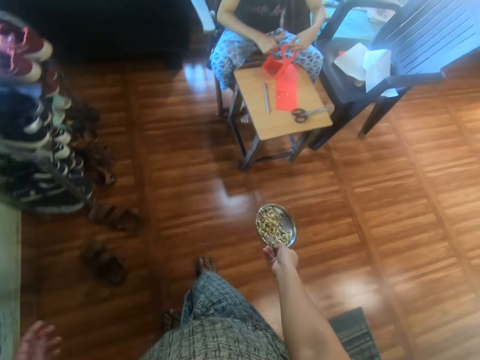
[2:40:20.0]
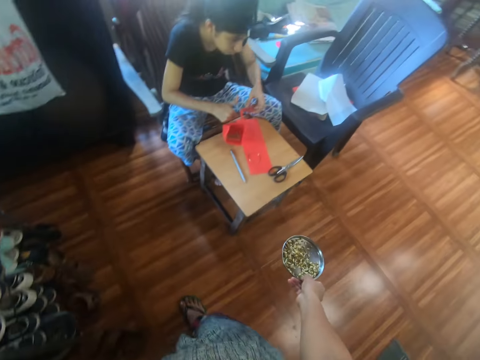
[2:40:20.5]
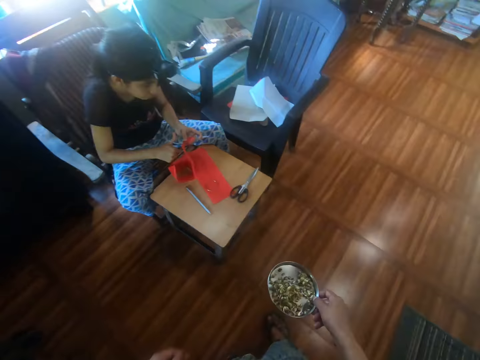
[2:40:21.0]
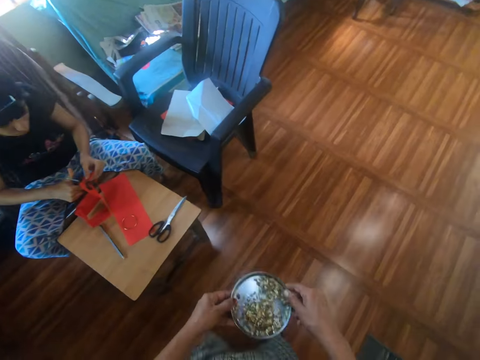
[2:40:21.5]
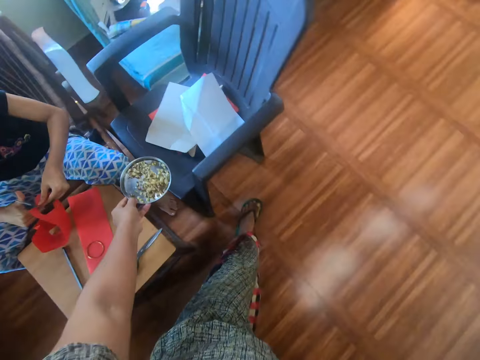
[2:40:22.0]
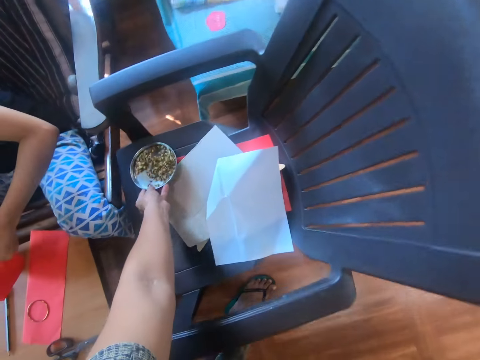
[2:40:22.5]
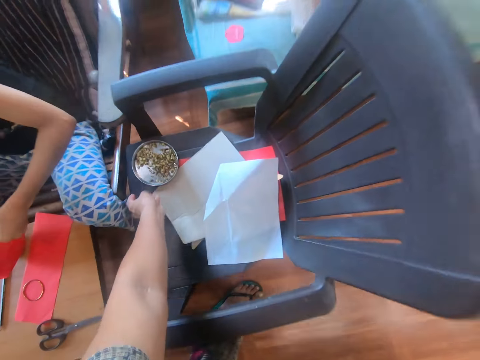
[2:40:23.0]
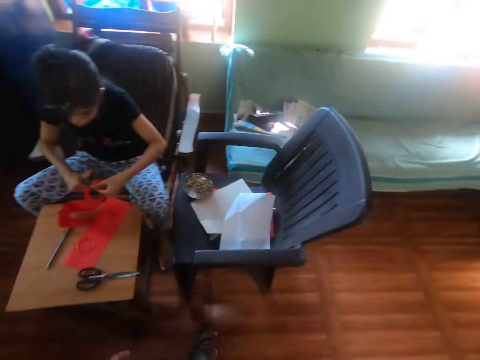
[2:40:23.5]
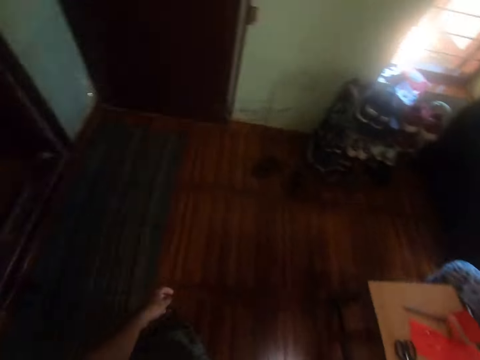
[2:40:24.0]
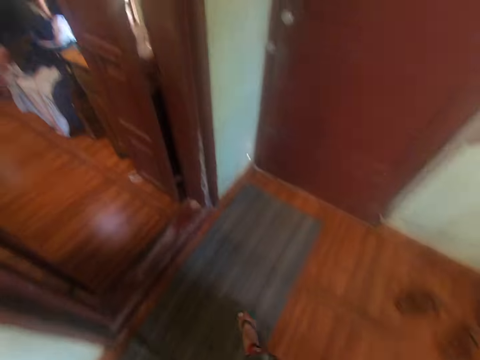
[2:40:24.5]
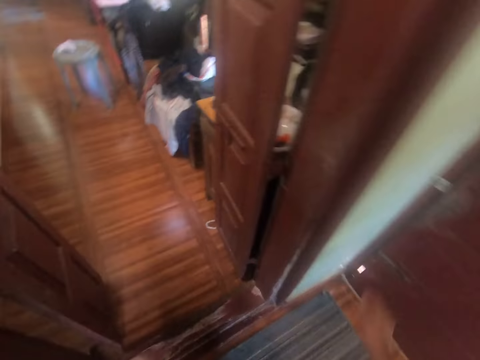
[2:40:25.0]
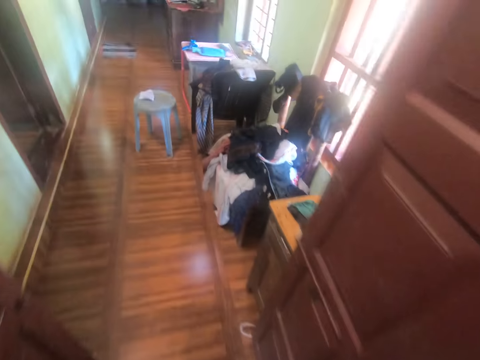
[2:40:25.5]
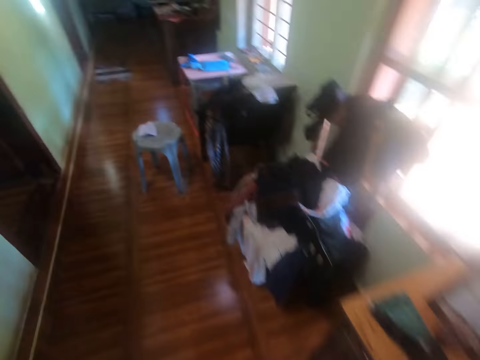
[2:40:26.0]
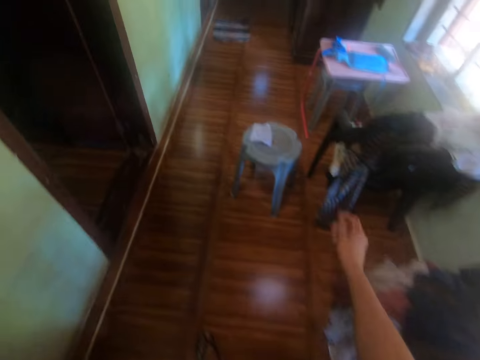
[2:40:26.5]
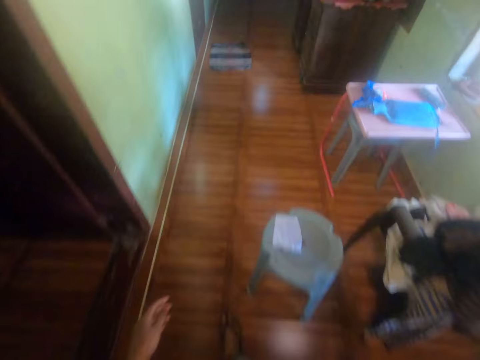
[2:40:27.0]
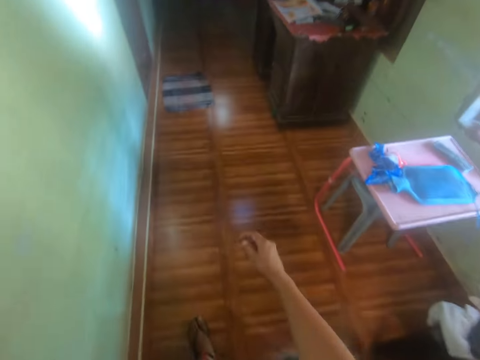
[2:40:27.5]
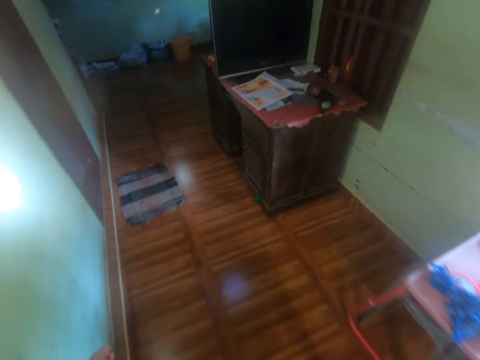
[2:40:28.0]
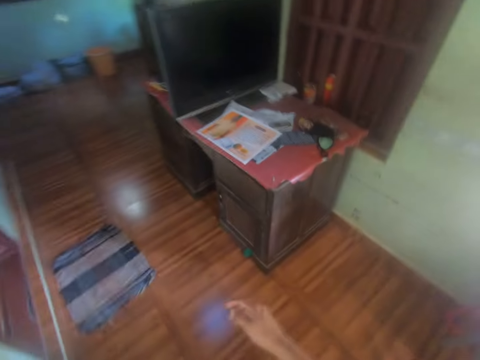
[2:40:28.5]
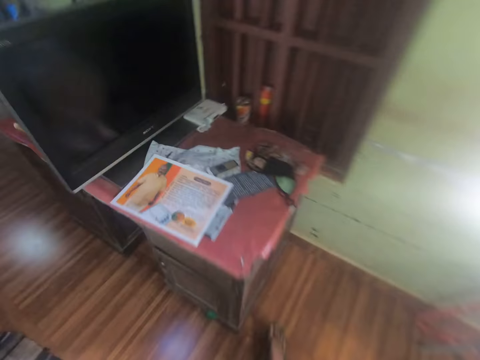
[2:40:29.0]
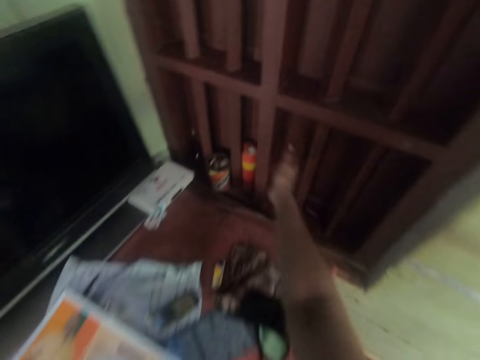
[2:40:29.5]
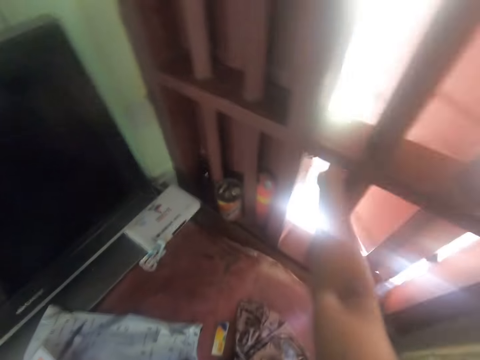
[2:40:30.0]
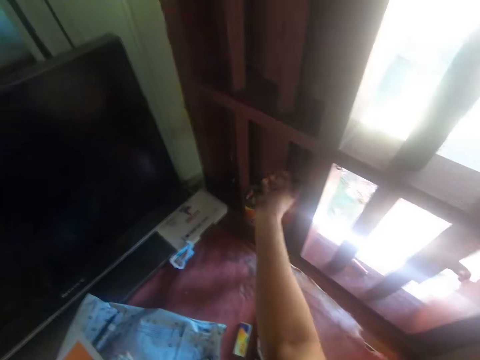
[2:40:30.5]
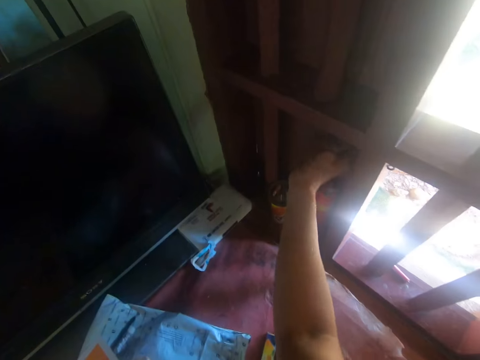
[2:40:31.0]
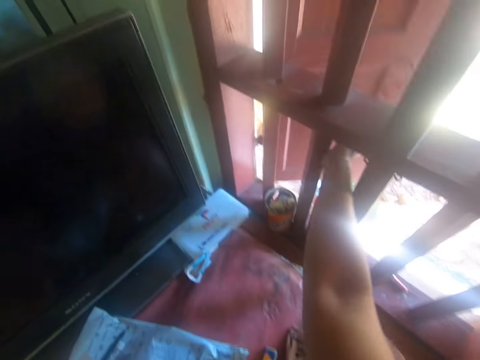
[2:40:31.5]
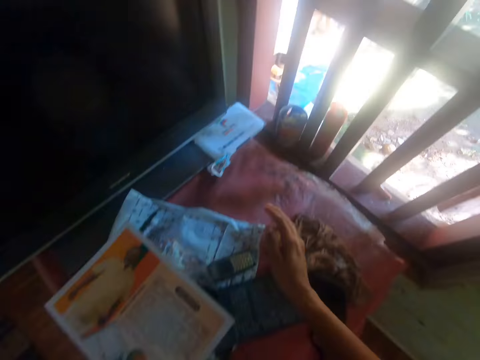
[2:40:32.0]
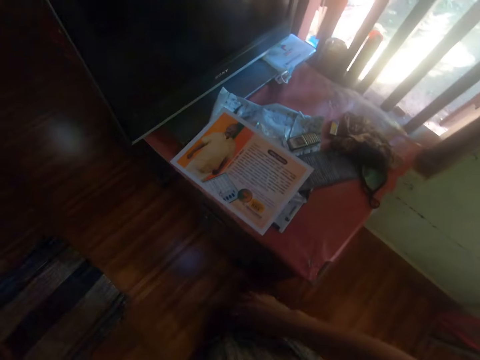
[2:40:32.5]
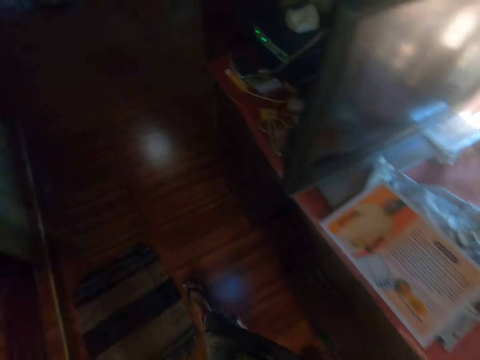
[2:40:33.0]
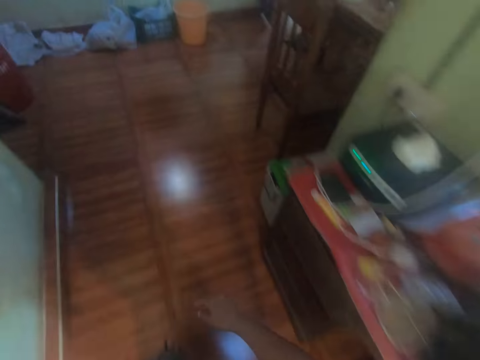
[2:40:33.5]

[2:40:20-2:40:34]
A girl cuts a paper in her left hand with scissors in her right hand. The camera wearer passes the plate from her right hand to her left hand. She places the plate on a plastic chair. She walks out of the room. She opens a window with her right hand.

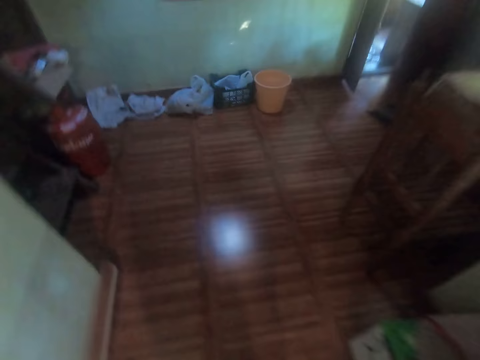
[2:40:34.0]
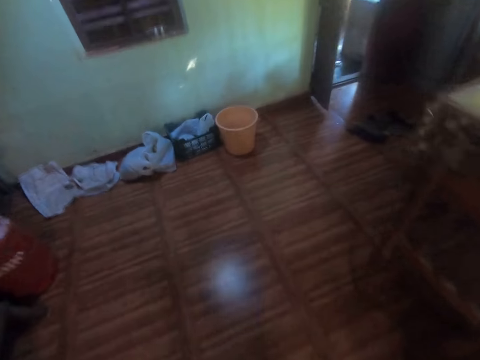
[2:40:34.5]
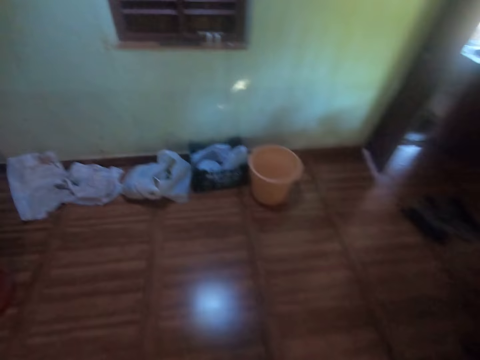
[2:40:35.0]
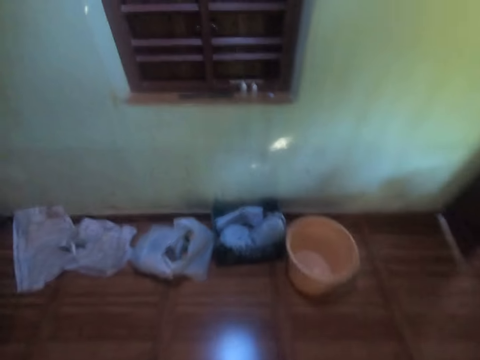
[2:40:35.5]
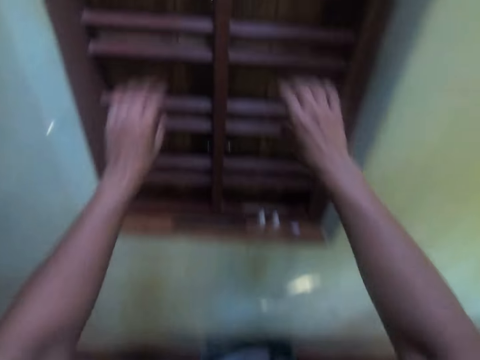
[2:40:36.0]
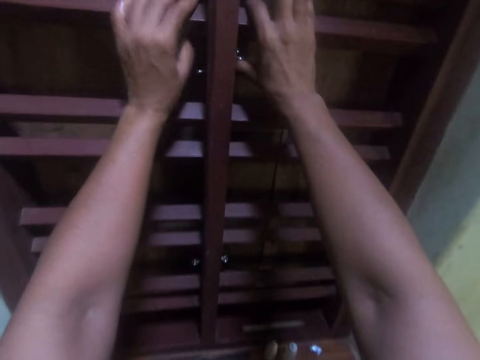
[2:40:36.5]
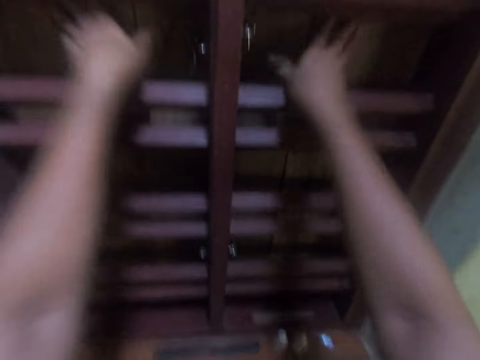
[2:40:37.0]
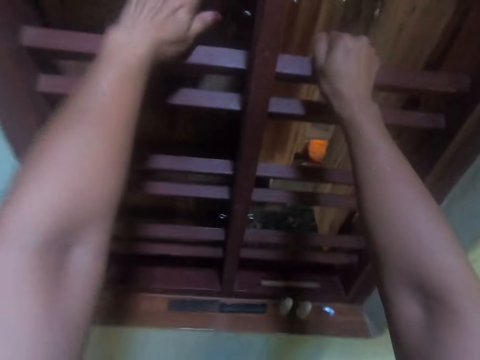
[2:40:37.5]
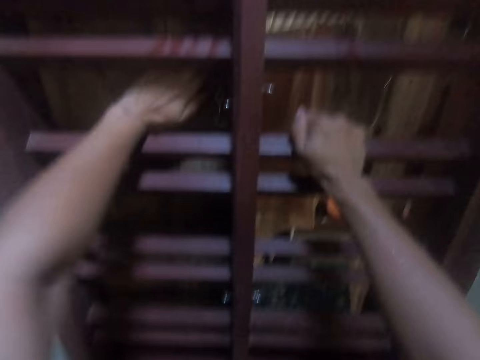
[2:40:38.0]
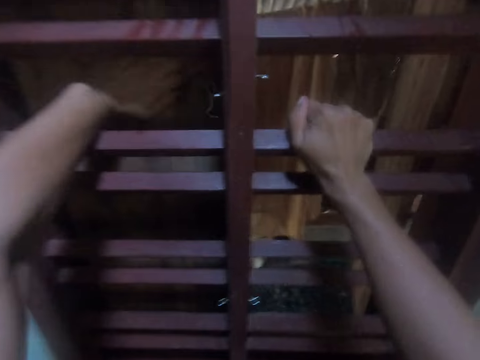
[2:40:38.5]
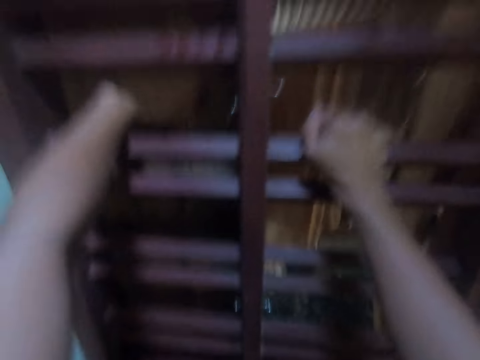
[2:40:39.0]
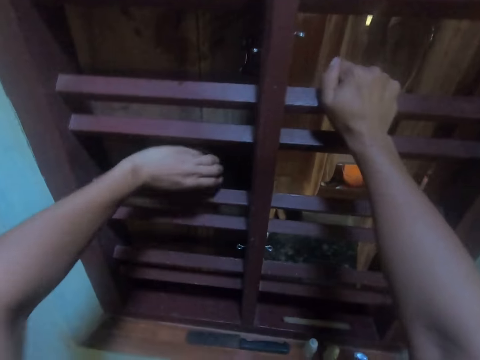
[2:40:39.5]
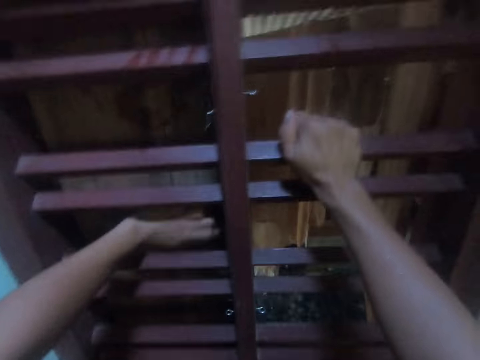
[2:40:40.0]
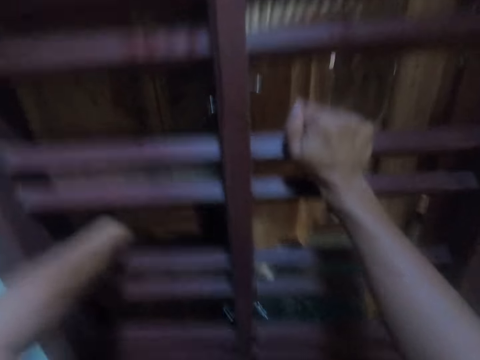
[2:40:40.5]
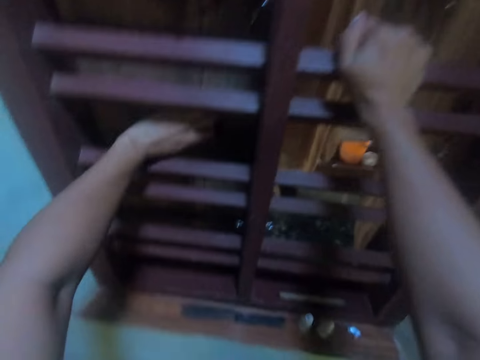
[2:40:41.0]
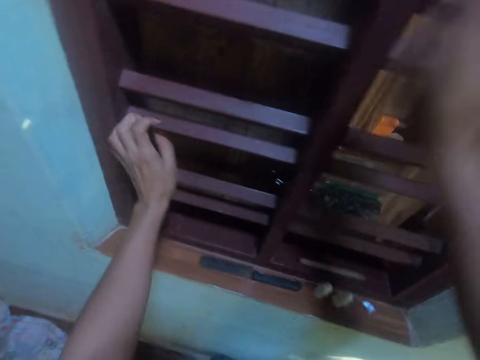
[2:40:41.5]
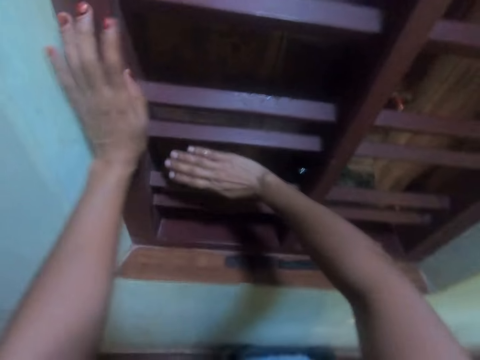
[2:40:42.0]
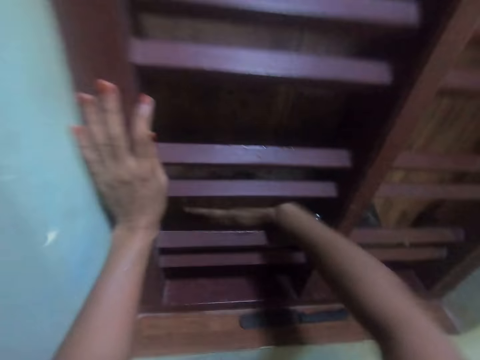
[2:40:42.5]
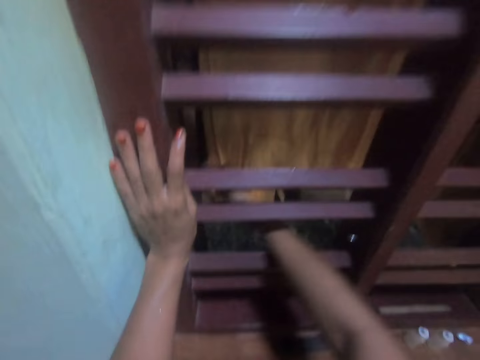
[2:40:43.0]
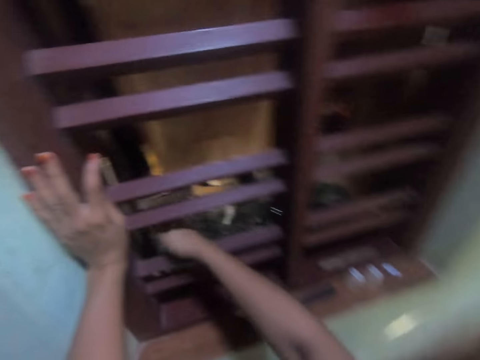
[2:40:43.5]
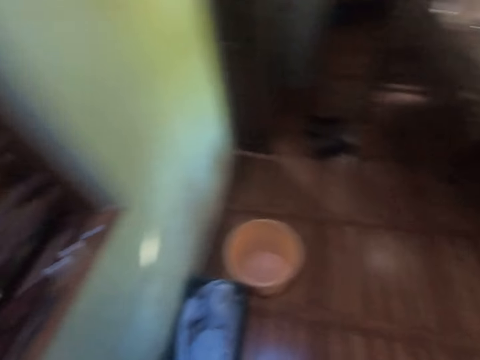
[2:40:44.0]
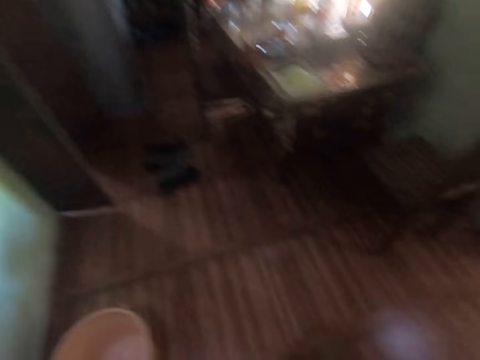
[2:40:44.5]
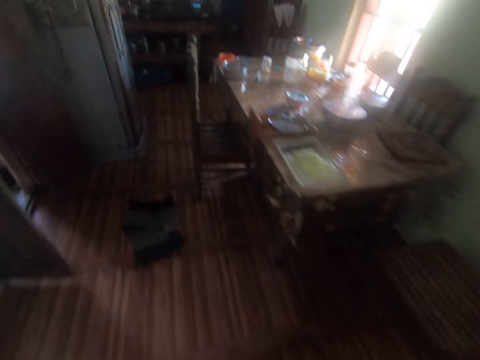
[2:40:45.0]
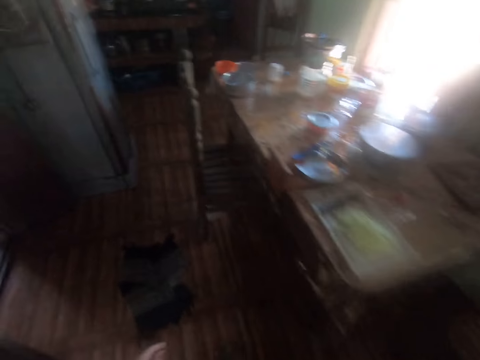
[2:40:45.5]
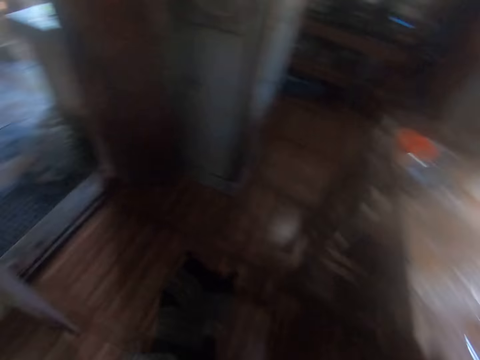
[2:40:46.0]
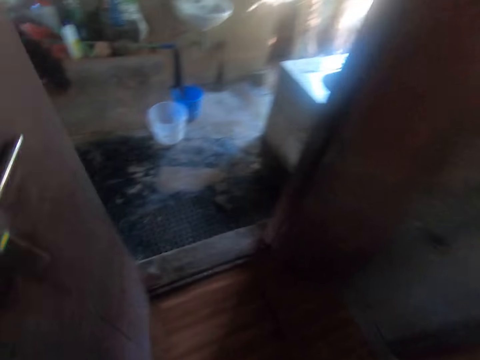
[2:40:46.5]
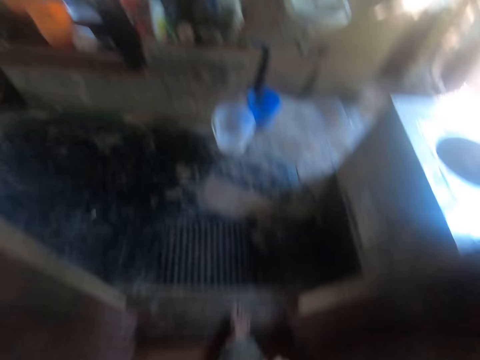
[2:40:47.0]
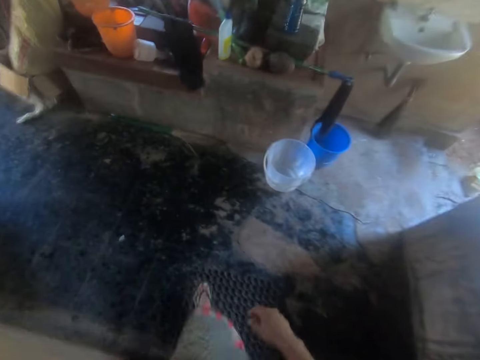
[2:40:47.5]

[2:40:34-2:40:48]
The camera wearer opens a window with her hands. She hits the window door with her left hand. She hits the window door with her right hand. She walks out of the dining room back to the kitchen.
